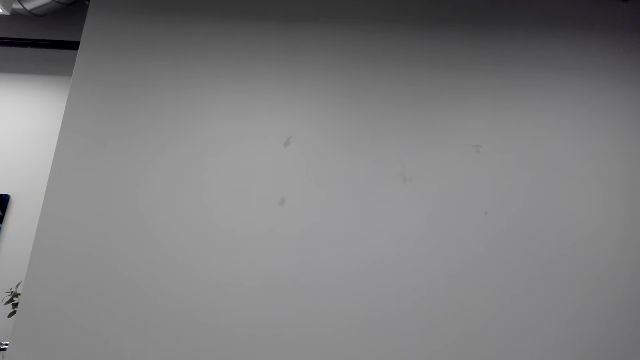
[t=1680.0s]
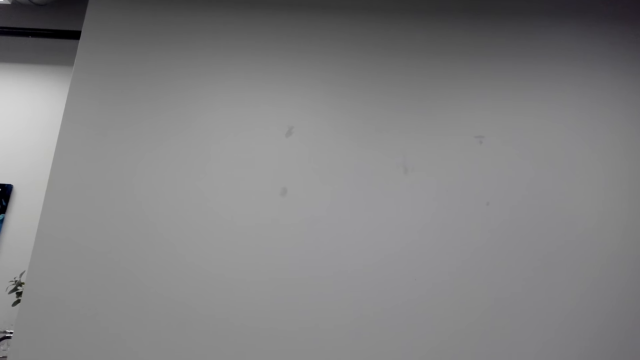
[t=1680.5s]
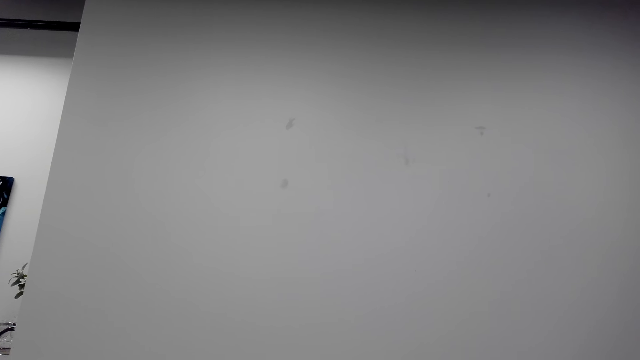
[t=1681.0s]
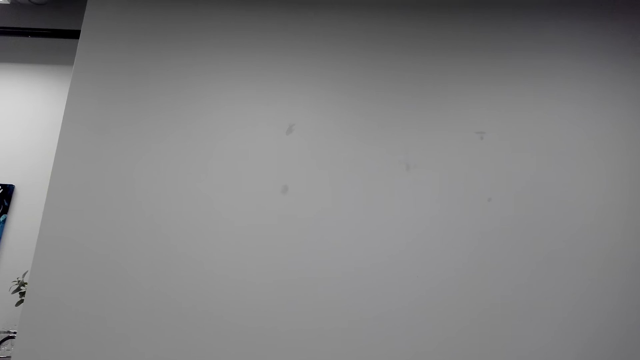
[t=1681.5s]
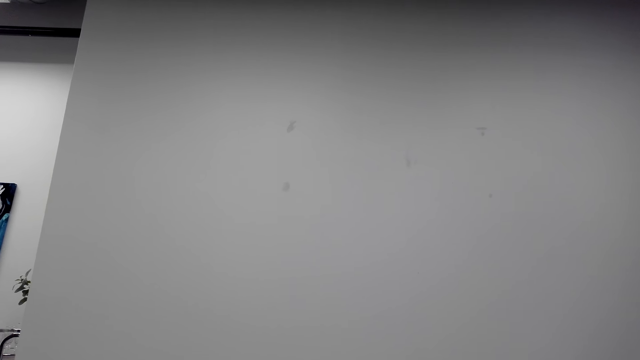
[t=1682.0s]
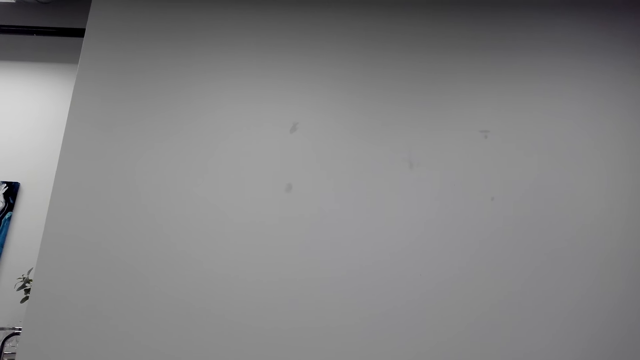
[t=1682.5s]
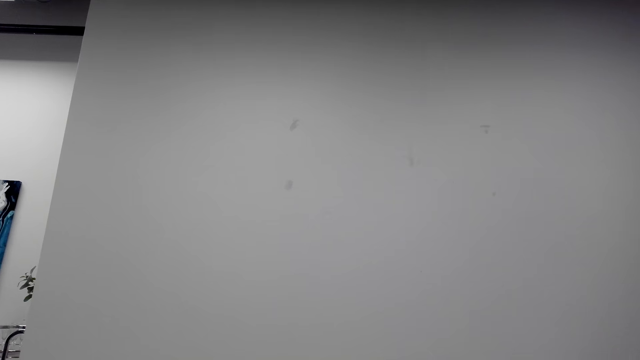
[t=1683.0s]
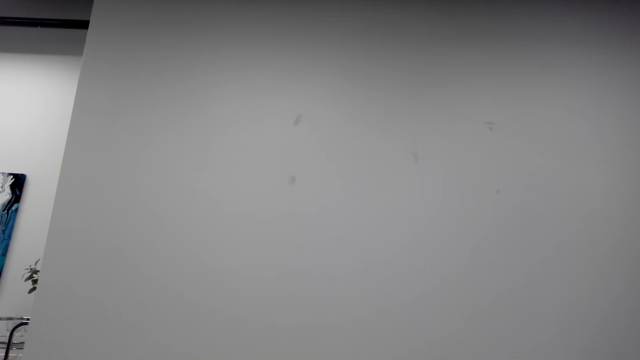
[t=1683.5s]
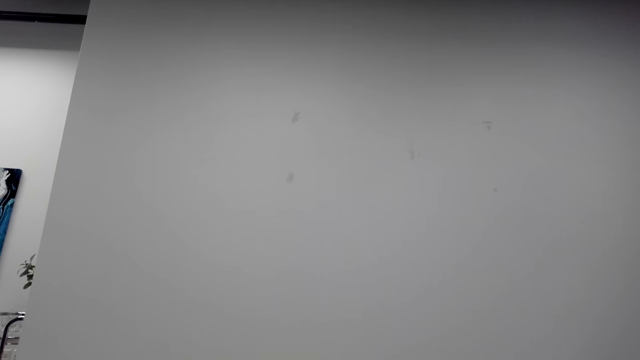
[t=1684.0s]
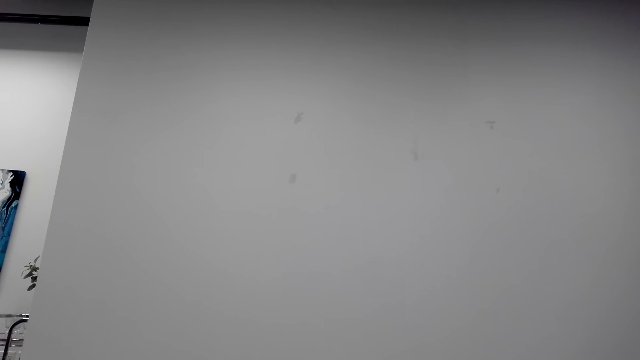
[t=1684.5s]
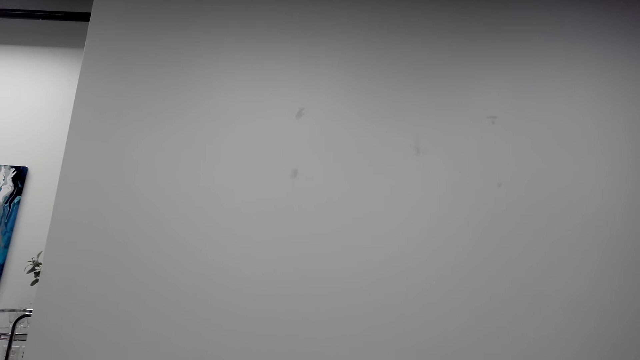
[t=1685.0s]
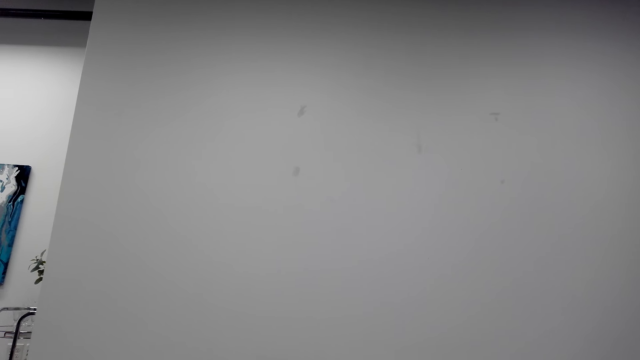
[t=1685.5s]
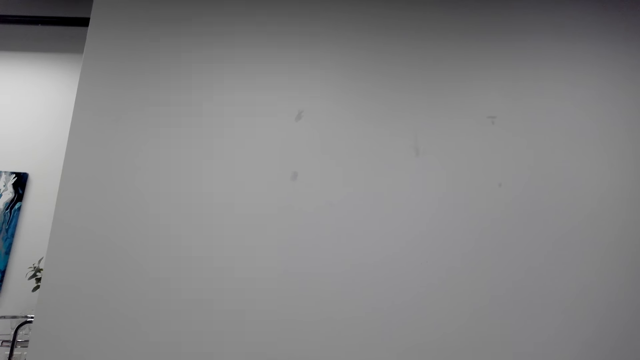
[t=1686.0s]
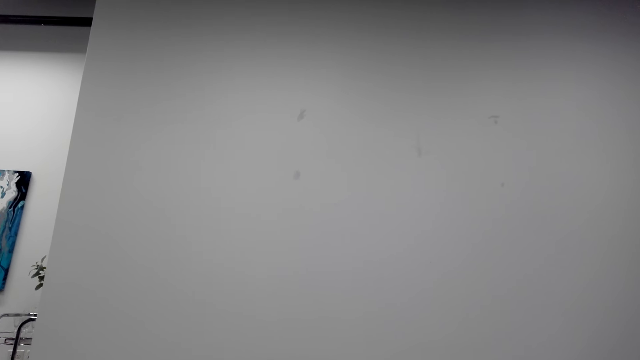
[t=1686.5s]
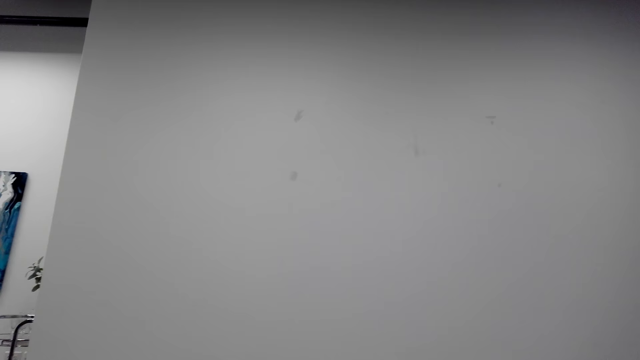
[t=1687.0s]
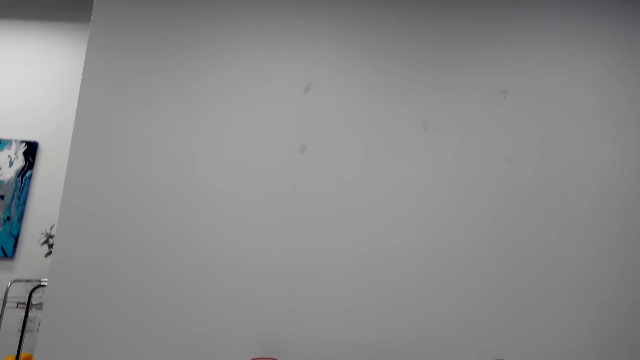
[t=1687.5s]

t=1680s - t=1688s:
The camera wearer talks with the phone.

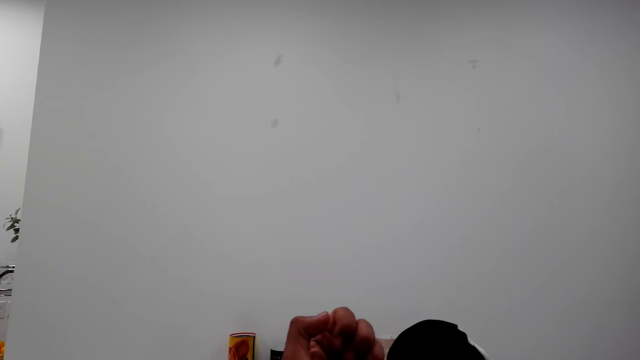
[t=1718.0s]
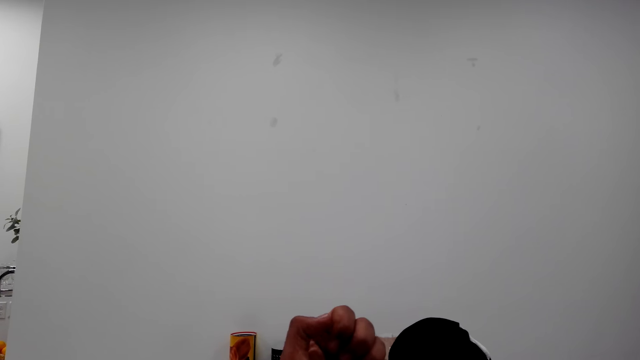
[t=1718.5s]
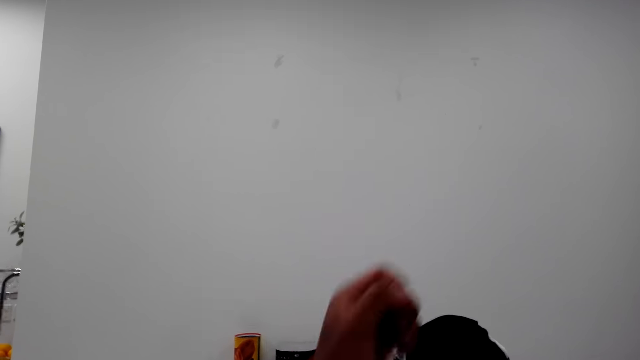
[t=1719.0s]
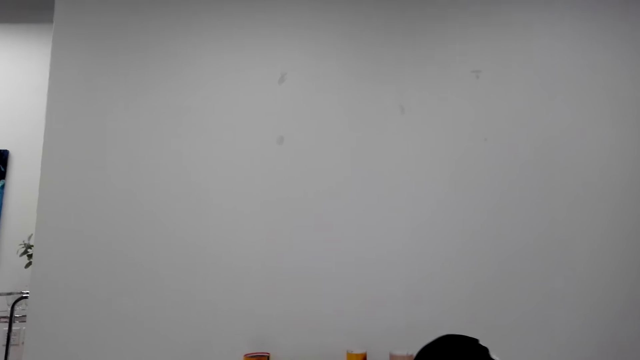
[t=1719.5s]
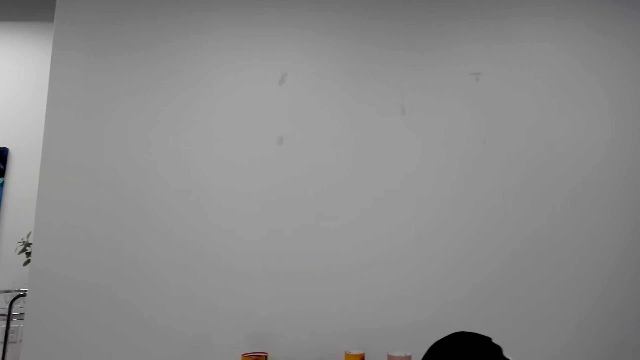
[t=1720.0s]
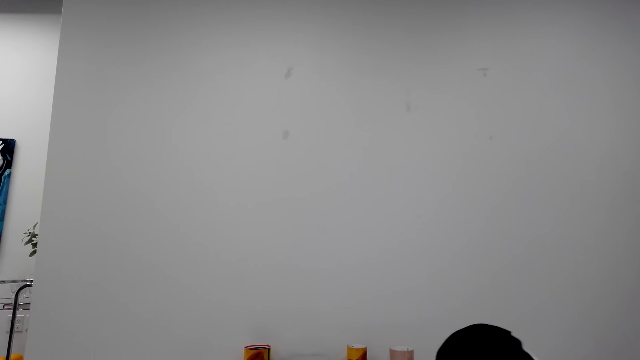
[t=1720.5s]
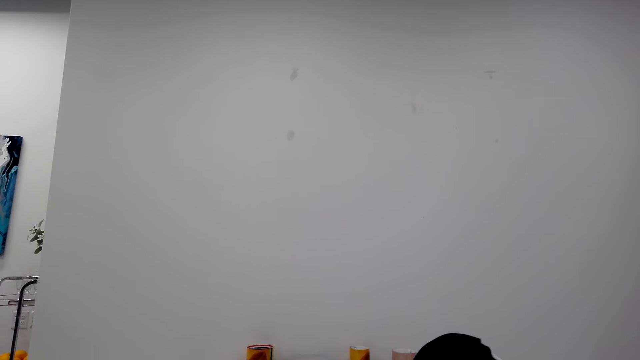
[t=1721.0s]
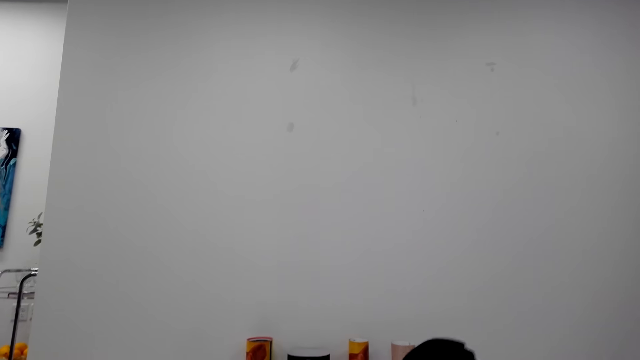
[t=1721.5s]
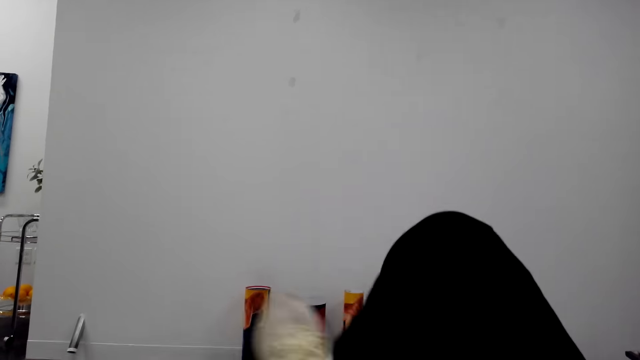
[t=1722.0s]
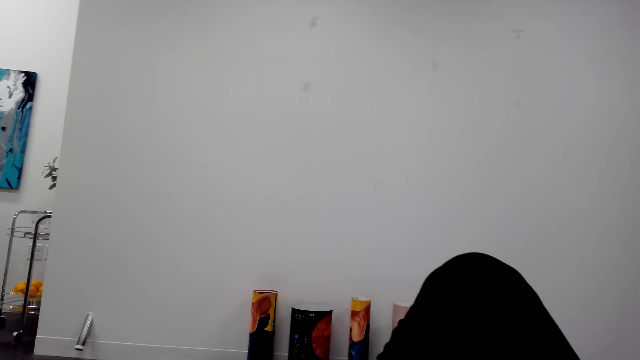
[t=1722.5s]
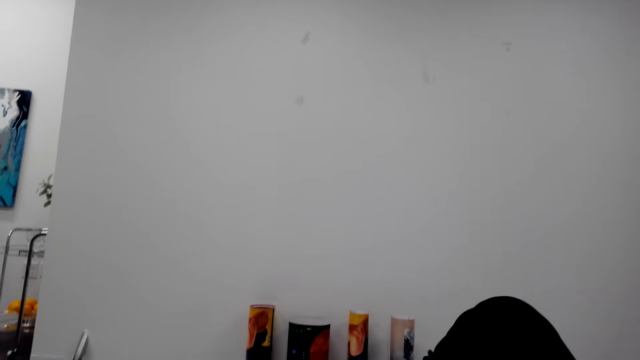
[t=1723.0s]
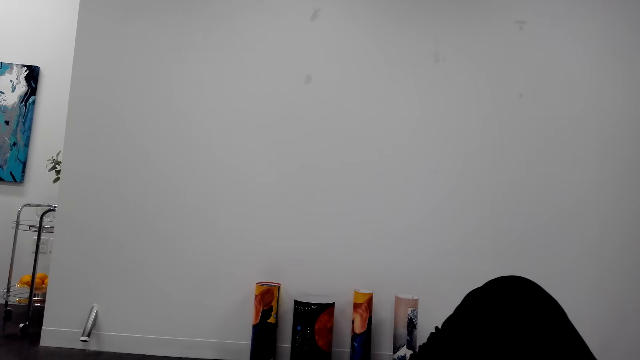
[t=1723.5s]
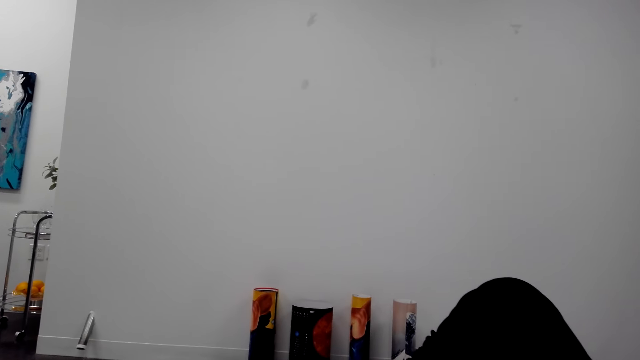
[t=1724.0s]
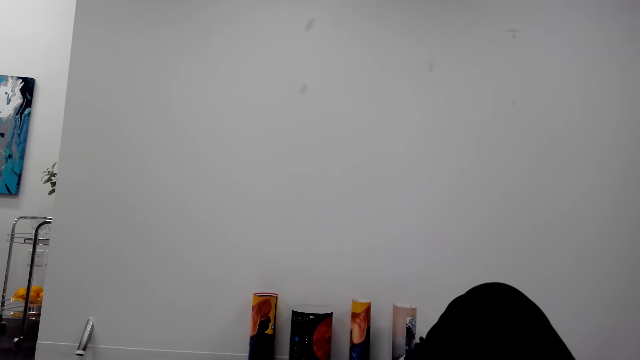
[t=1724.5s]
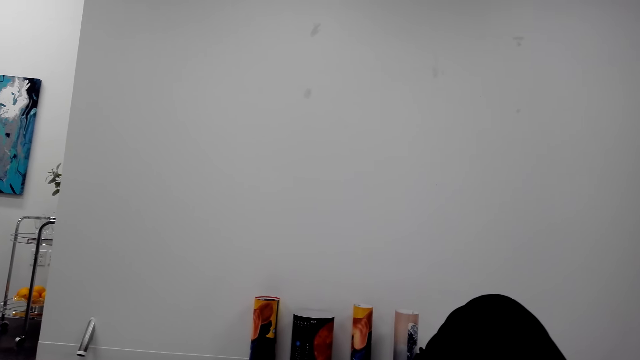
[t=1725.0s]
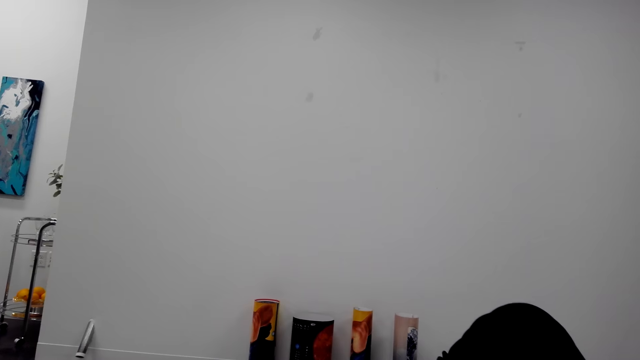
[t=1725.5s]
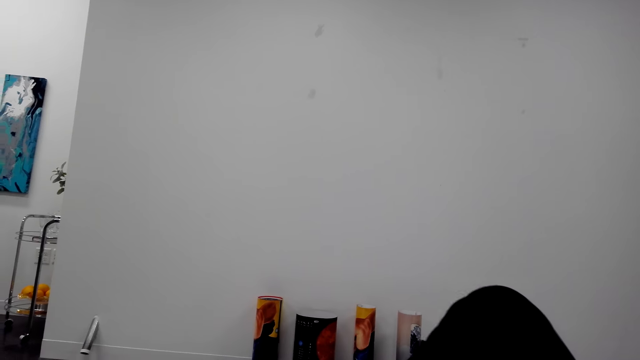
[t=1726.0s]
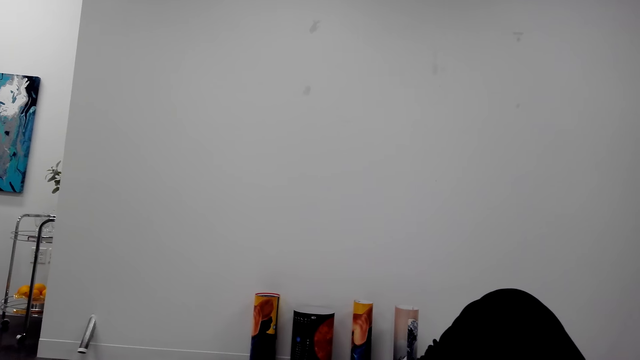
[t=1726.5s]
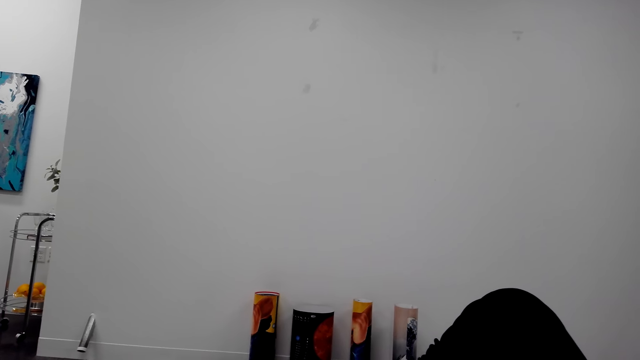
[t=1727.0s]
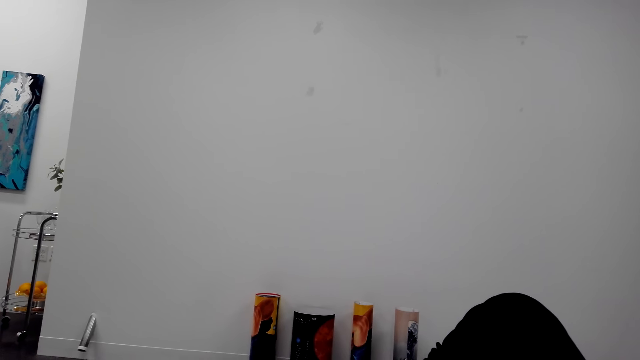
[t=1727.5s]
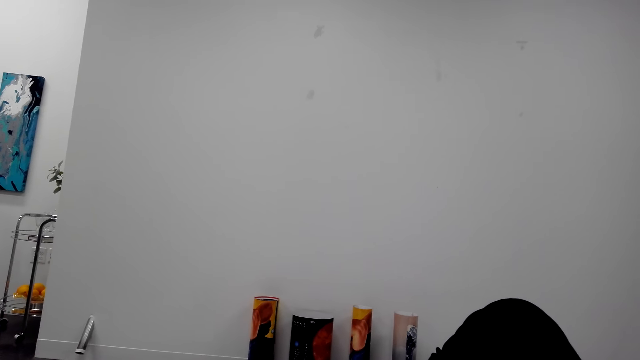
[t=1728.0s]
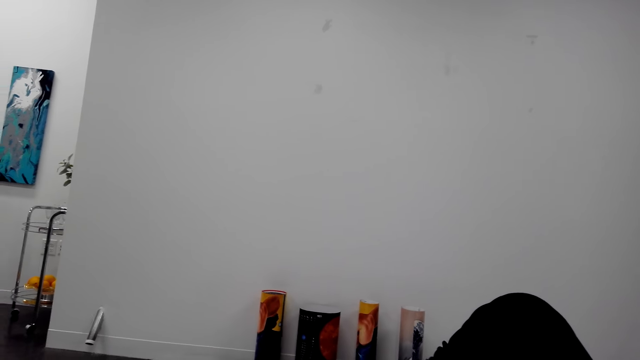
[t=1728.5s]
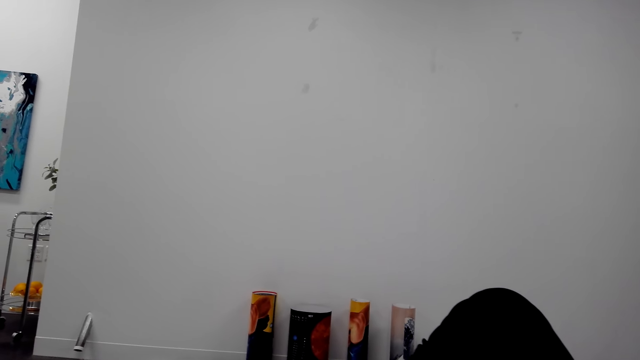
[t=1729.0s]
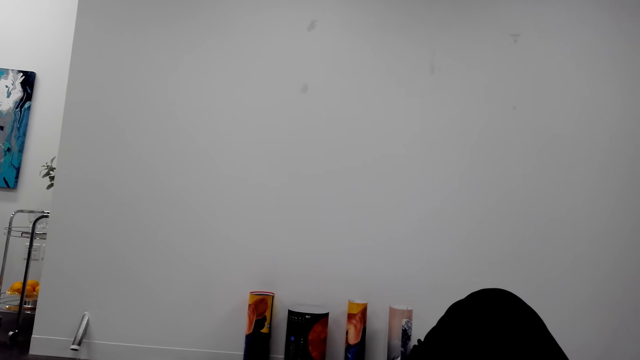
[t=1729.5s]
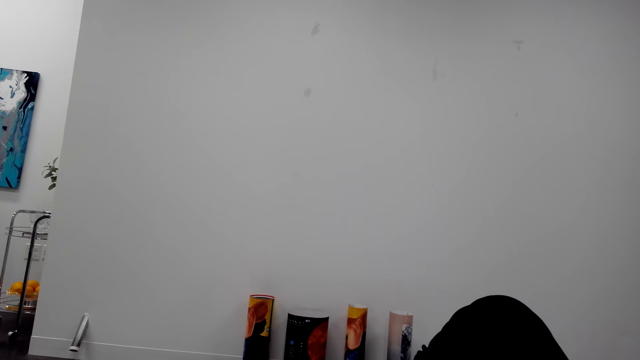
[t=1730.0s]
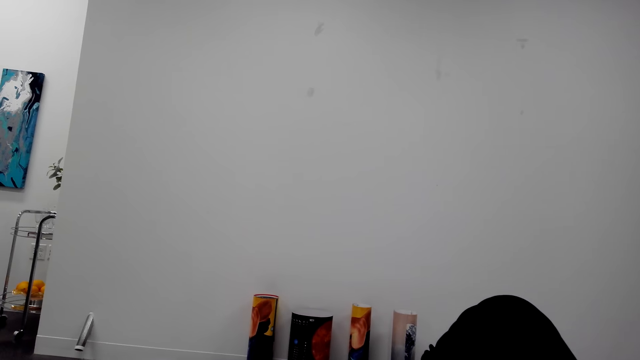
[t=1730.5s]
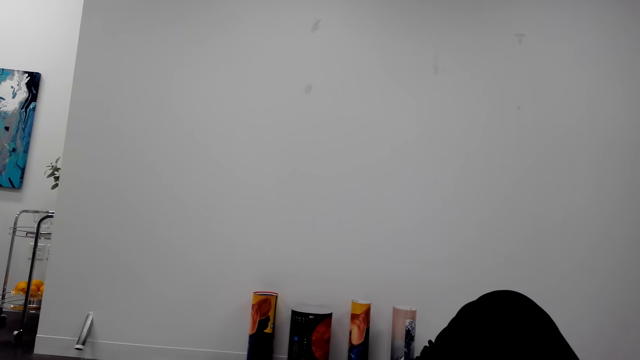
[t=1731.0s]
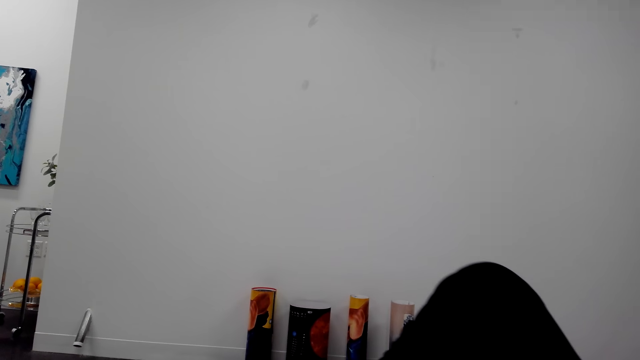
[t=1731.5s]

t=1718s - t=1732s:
The camera wearer raises hands. They raise knees.
